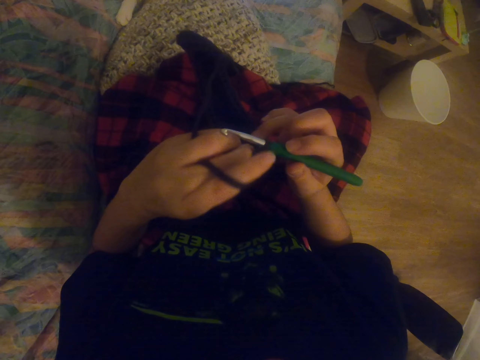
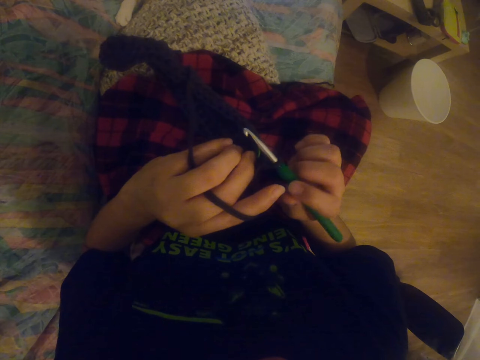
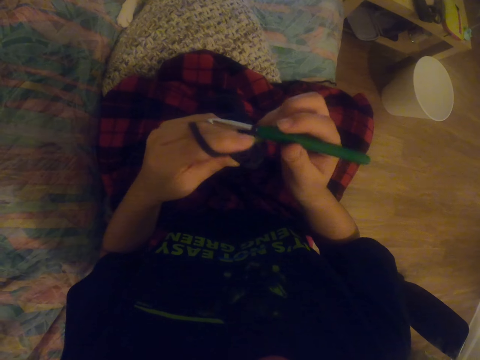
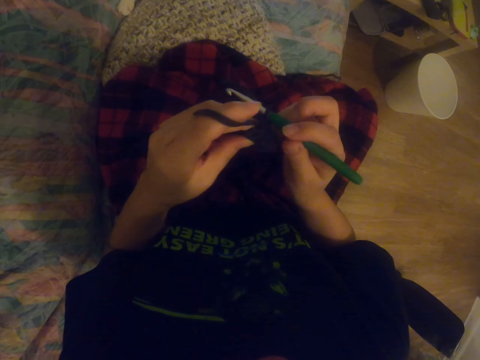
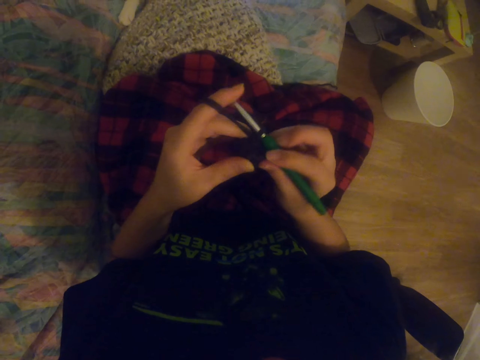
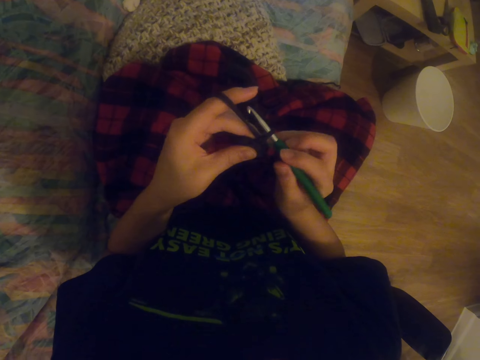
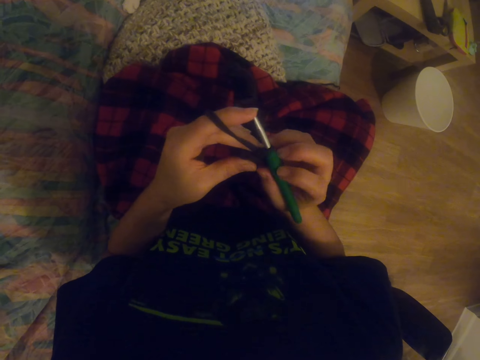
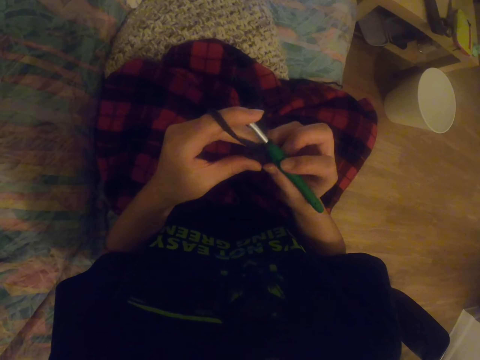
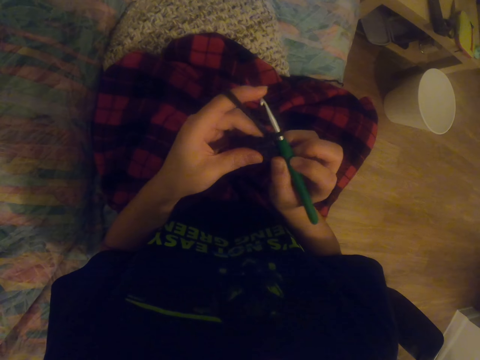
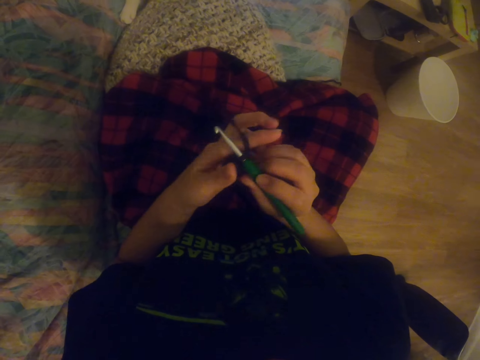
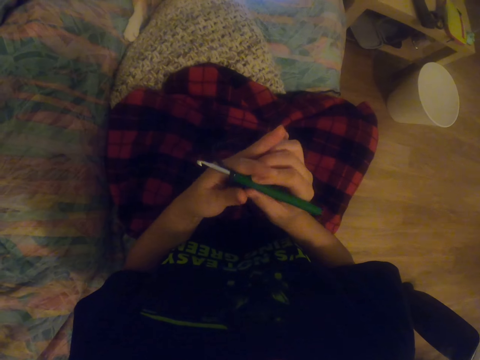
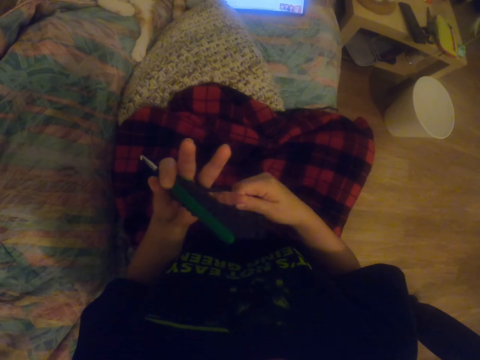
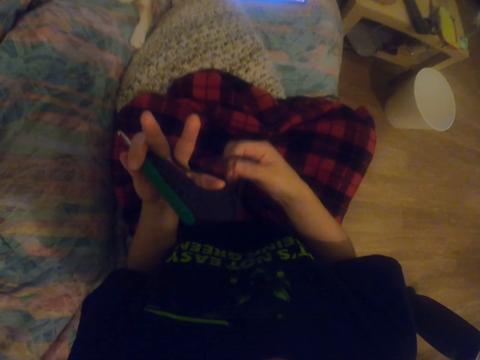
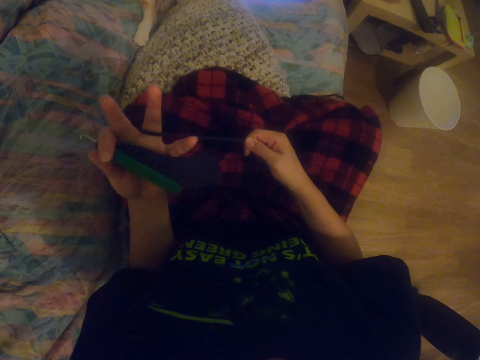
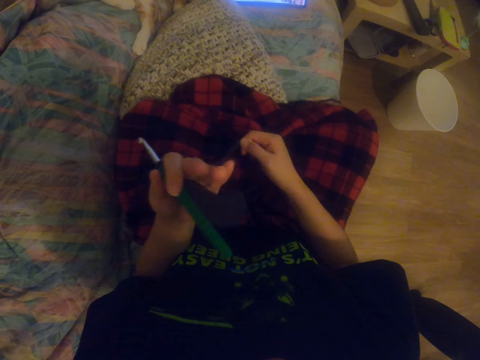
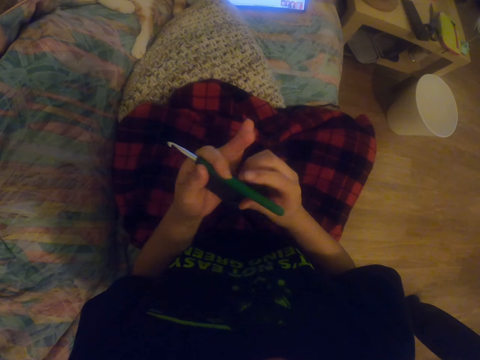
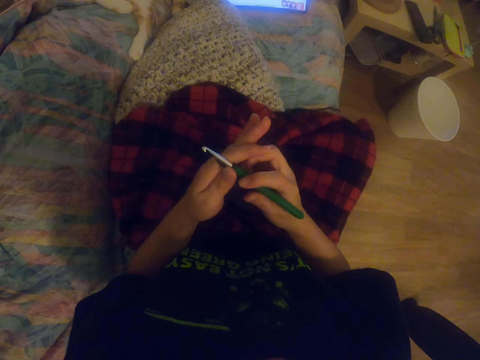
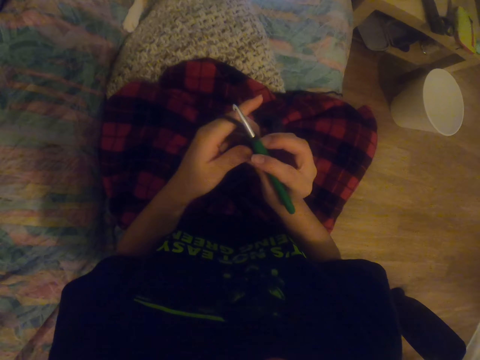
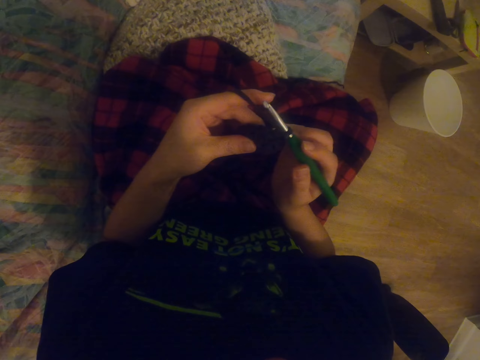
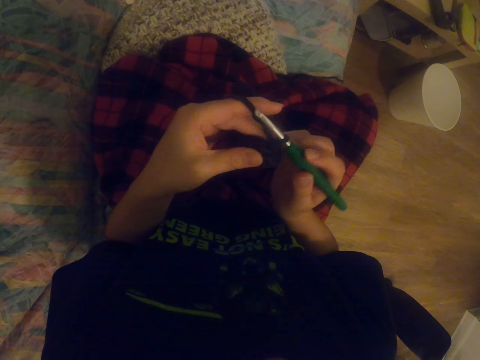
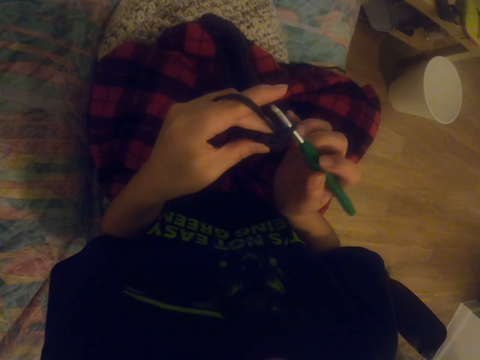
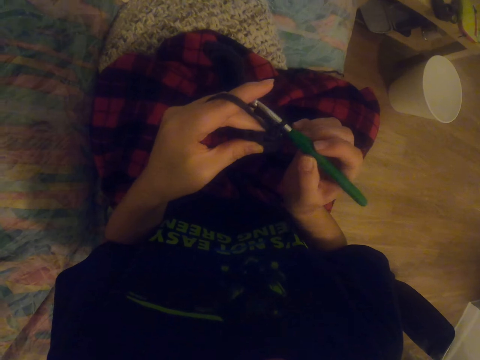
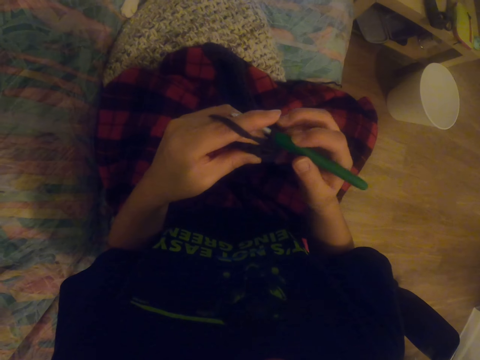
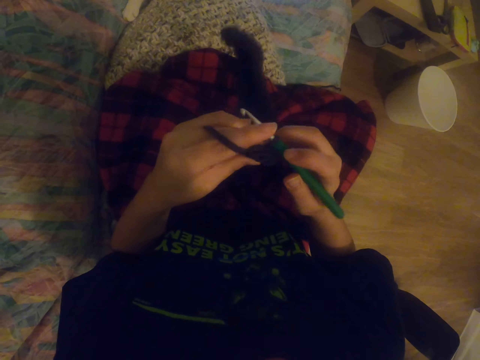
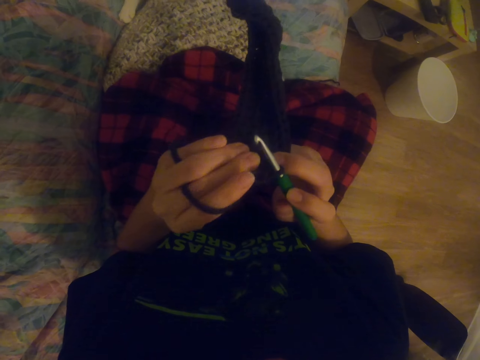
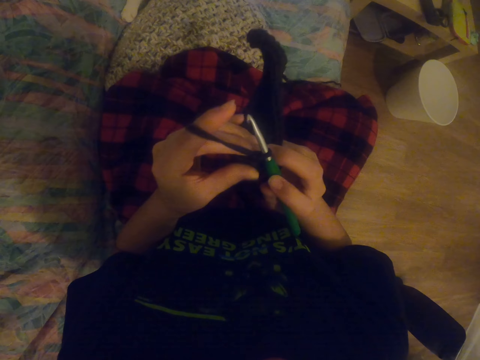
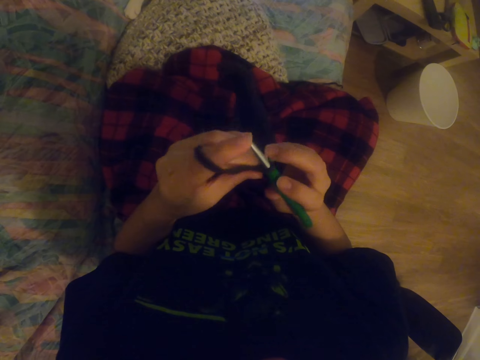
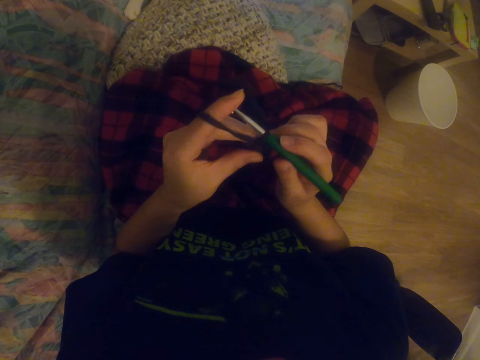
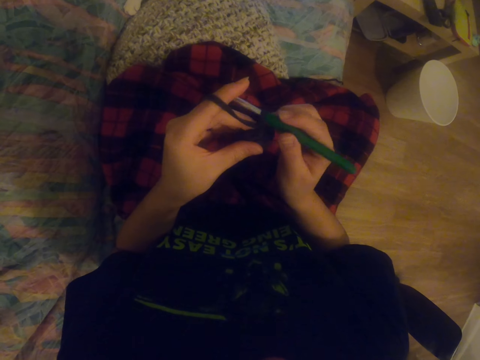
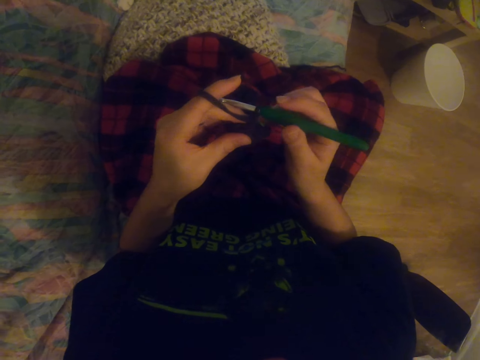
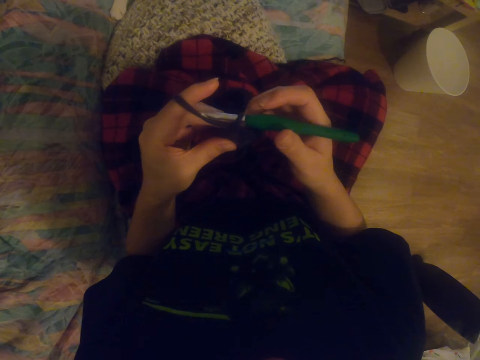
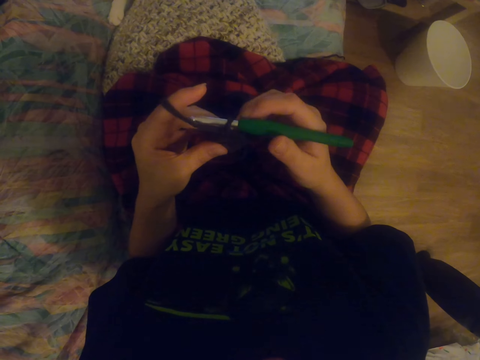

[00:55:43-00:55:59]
The camera wearer rolls the yarn thread on his fingers. They take the thread with her right hand. They crochet a garment with a crochet hook. They hold the crochet on her right hand.

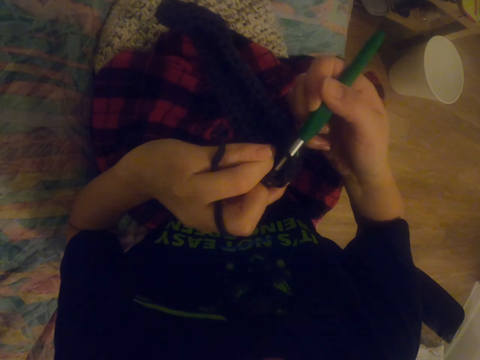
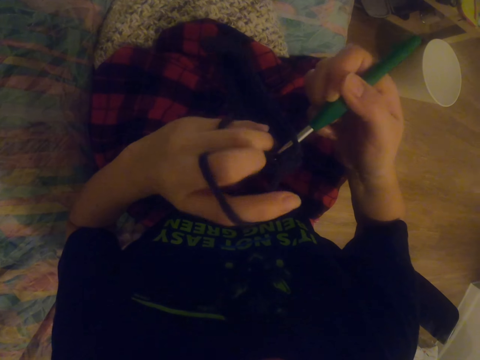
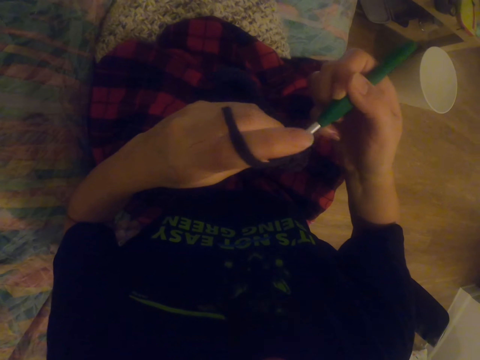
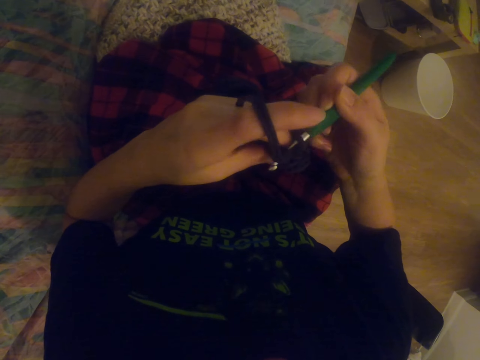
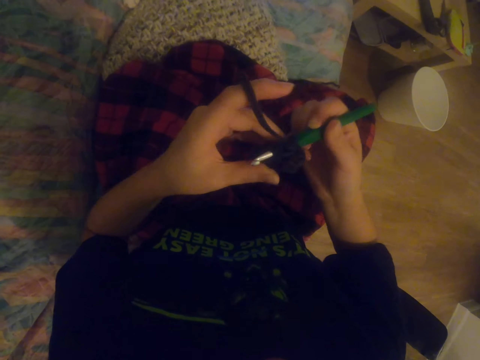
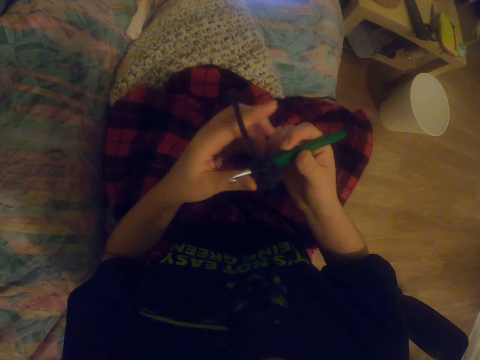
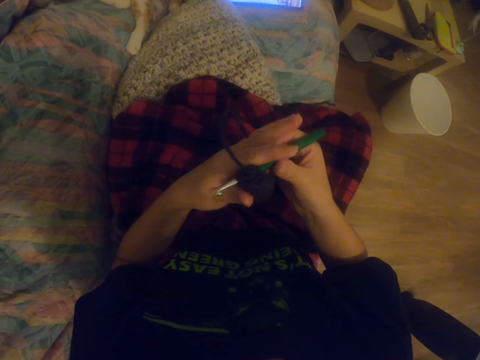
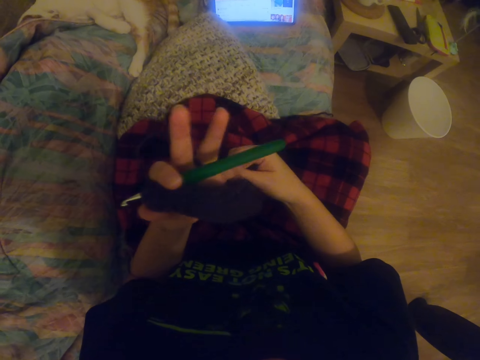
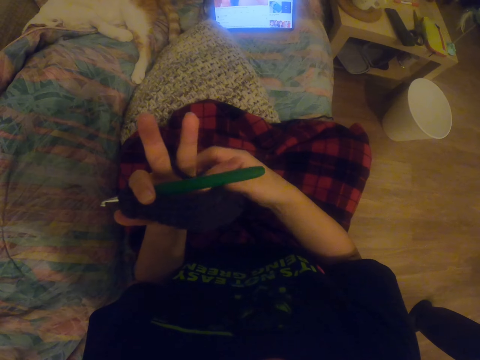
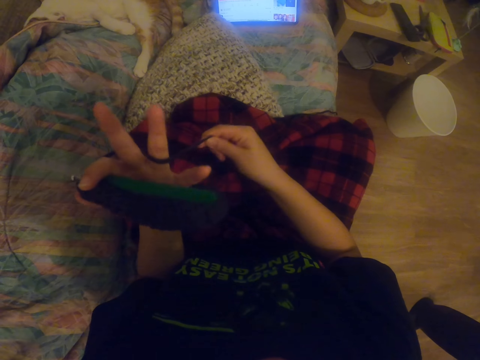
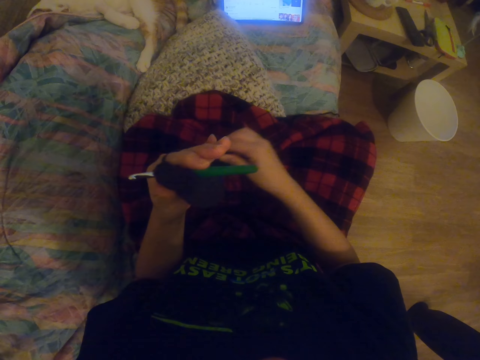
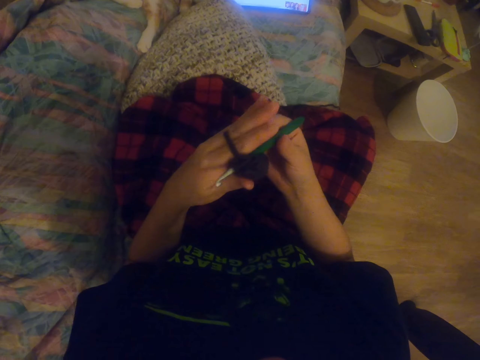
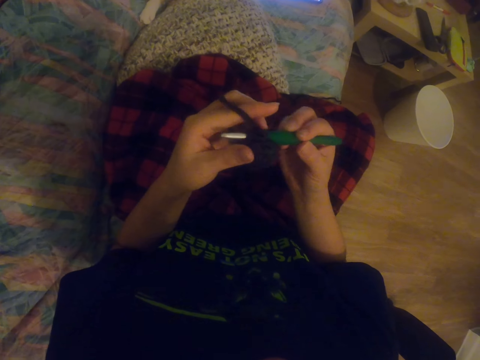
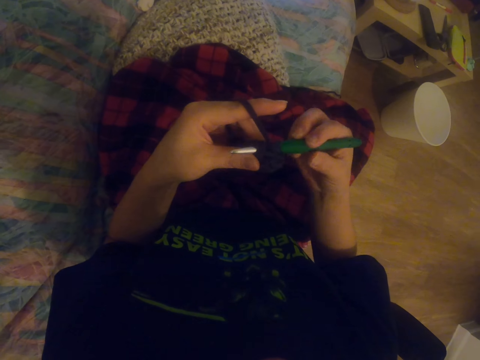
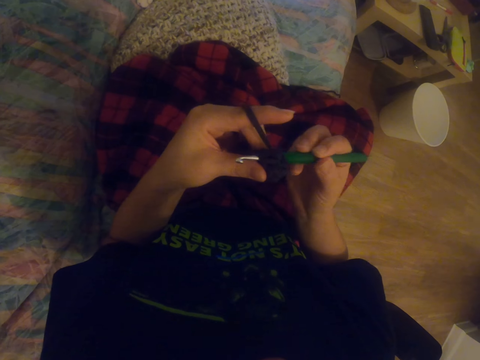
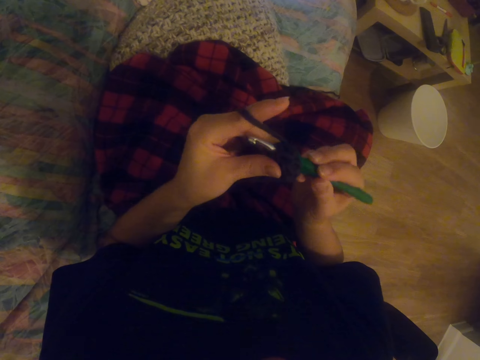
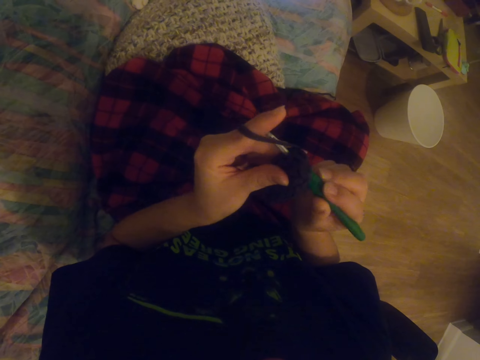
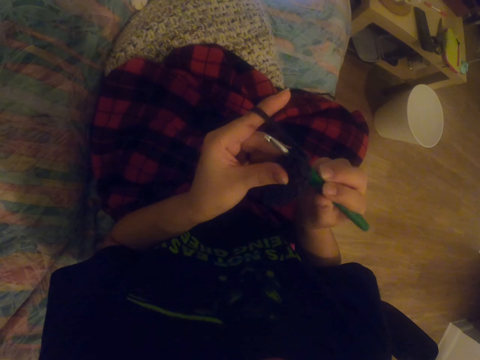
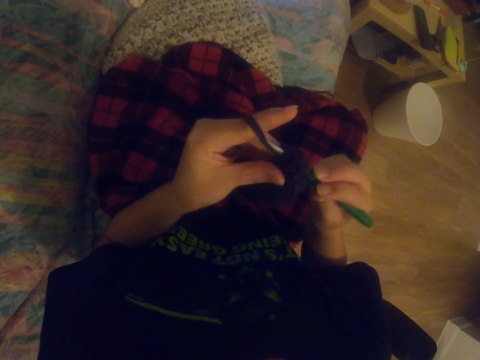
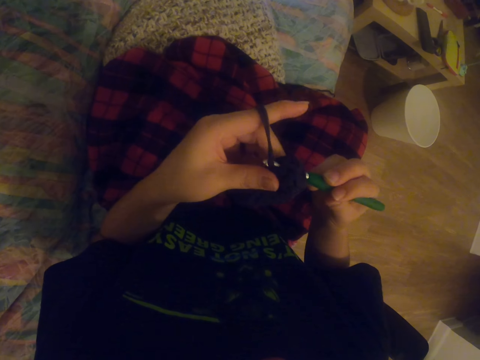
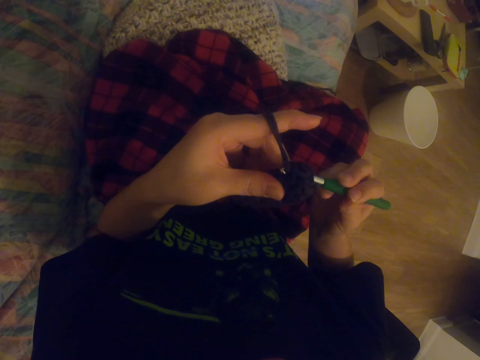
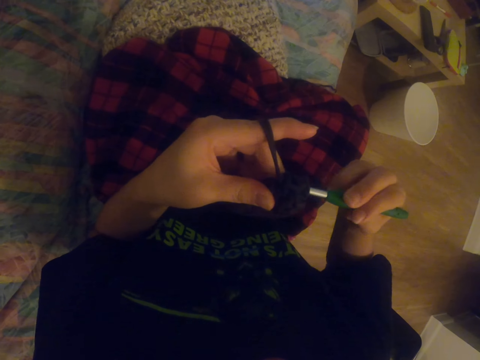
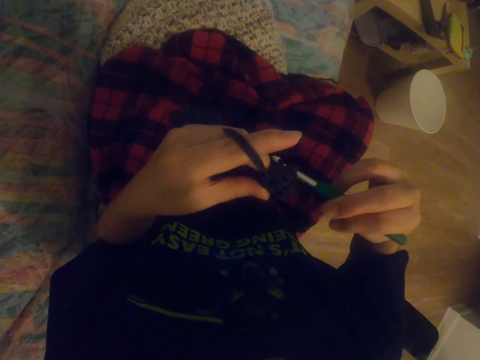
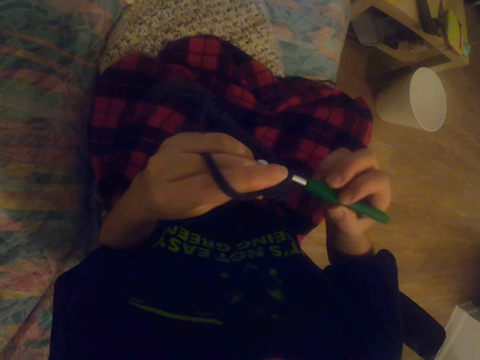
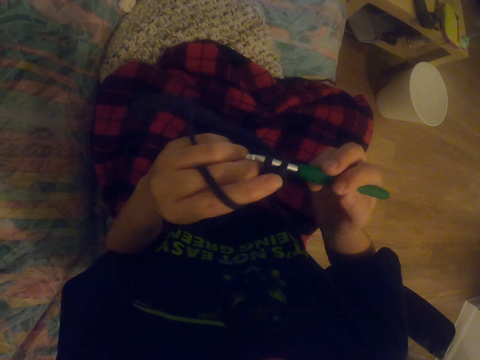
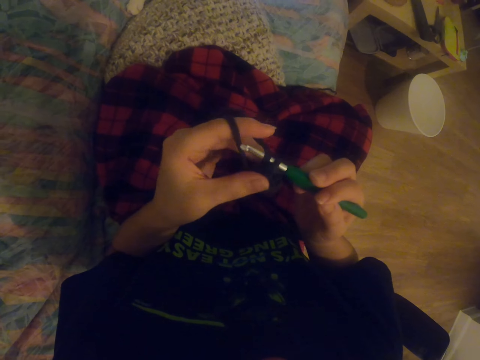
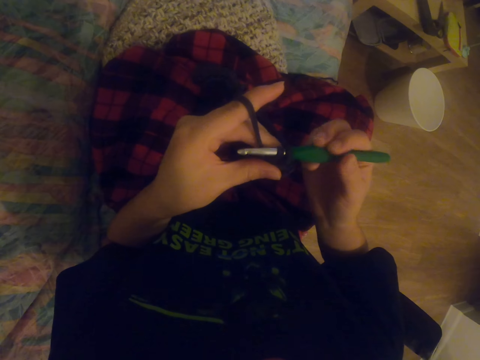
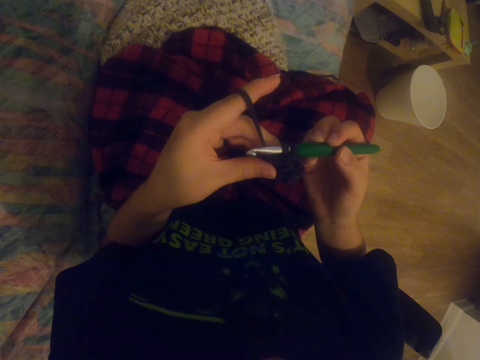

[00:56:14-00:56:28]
The camera wearer knits the sock with the crochet. They take the thread with her right hand. They roll the yarn thread on his finger. They crochet a garment with a crochet hook. They hold the crochet on her right hand.
